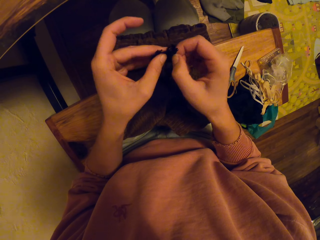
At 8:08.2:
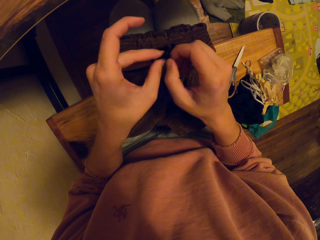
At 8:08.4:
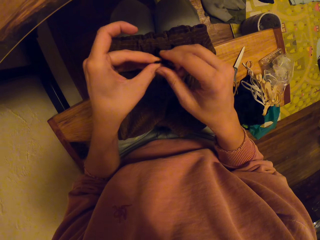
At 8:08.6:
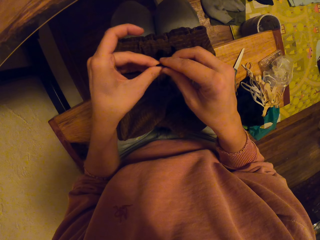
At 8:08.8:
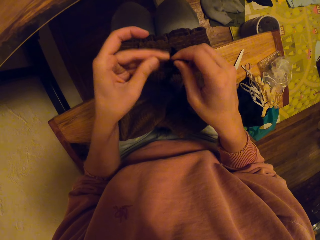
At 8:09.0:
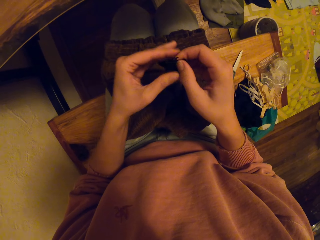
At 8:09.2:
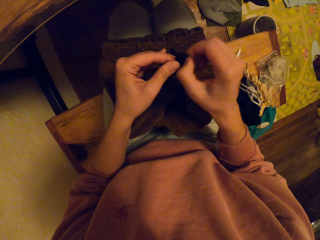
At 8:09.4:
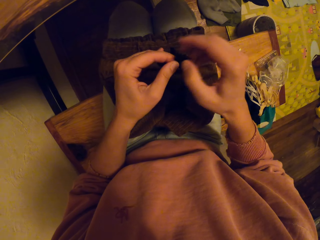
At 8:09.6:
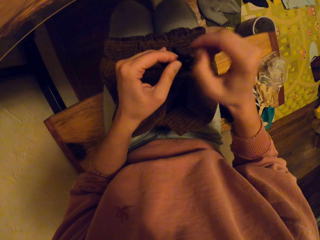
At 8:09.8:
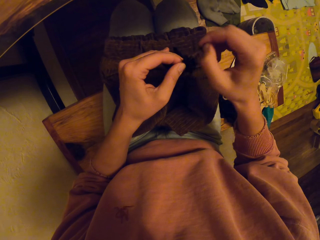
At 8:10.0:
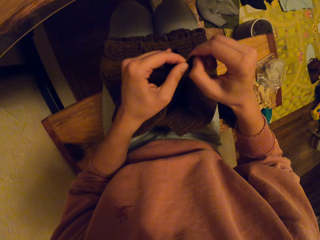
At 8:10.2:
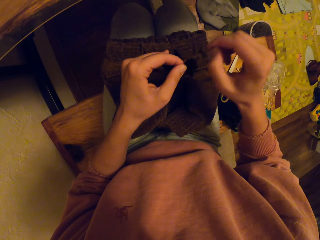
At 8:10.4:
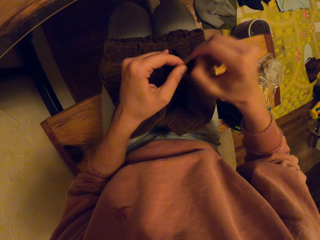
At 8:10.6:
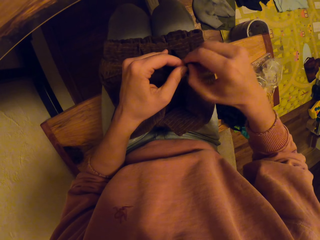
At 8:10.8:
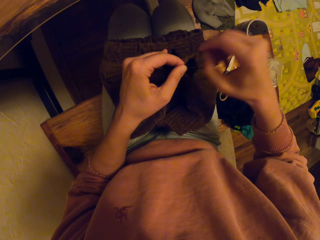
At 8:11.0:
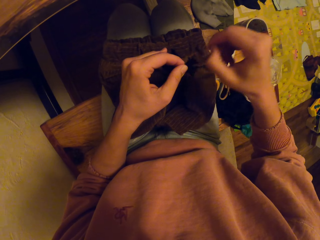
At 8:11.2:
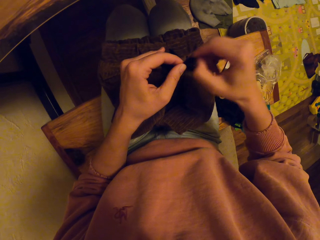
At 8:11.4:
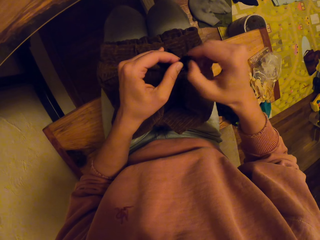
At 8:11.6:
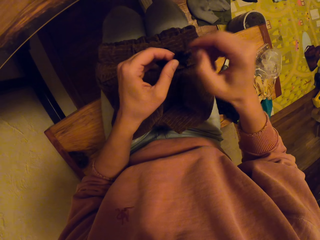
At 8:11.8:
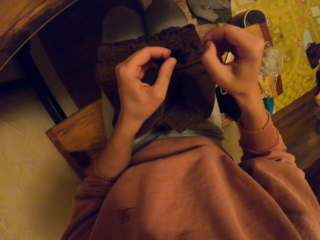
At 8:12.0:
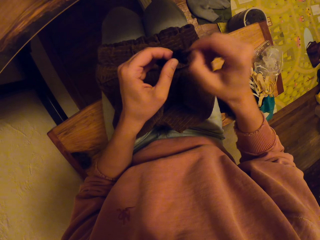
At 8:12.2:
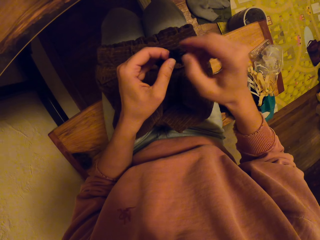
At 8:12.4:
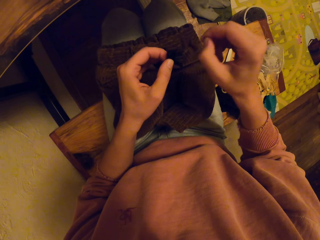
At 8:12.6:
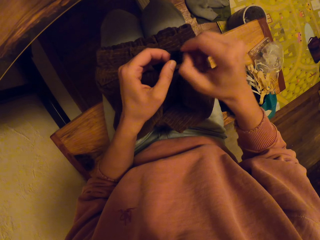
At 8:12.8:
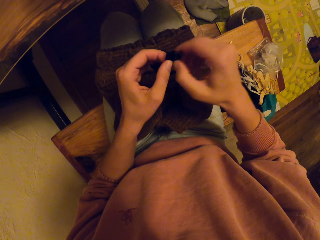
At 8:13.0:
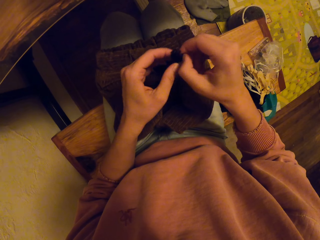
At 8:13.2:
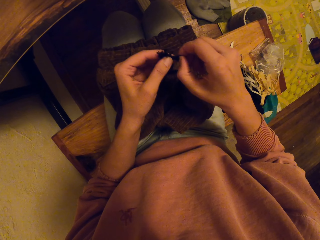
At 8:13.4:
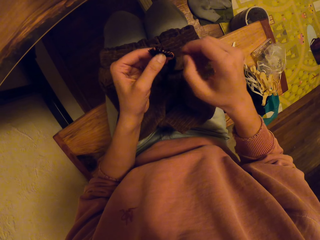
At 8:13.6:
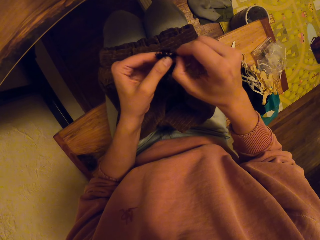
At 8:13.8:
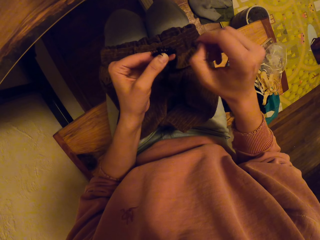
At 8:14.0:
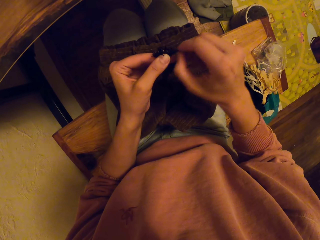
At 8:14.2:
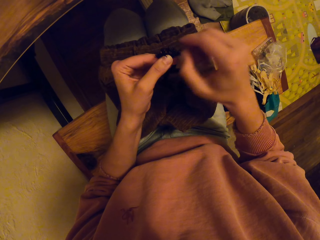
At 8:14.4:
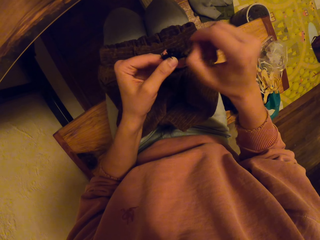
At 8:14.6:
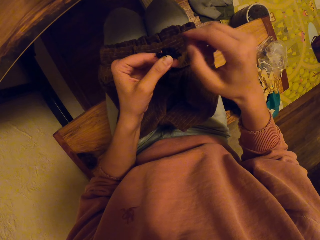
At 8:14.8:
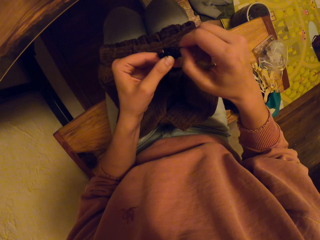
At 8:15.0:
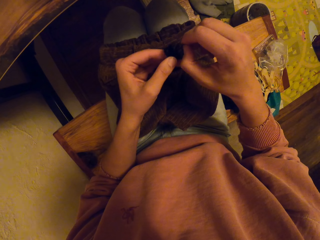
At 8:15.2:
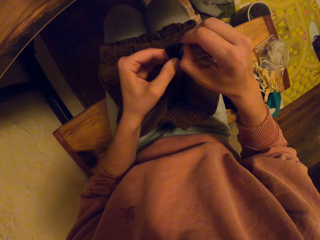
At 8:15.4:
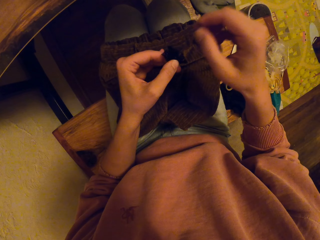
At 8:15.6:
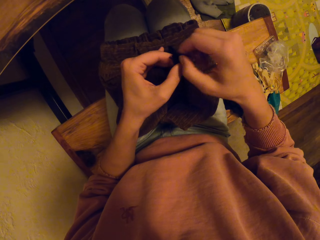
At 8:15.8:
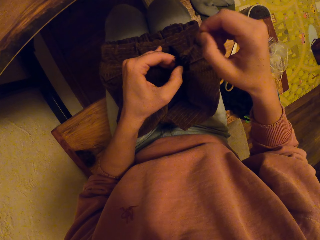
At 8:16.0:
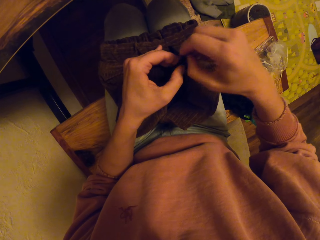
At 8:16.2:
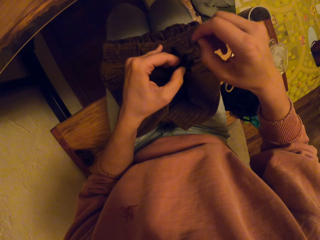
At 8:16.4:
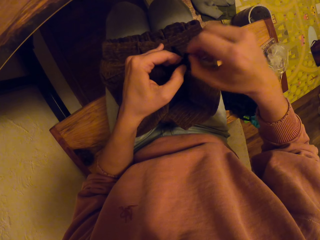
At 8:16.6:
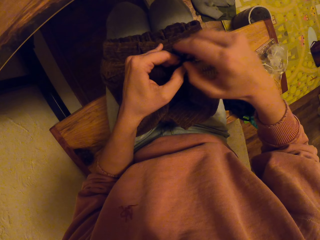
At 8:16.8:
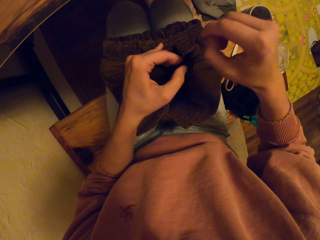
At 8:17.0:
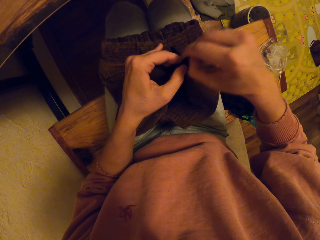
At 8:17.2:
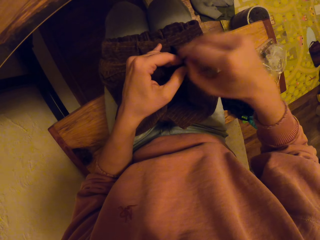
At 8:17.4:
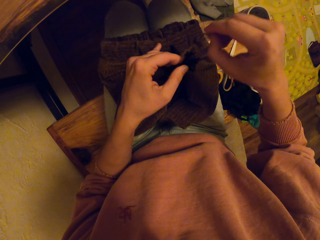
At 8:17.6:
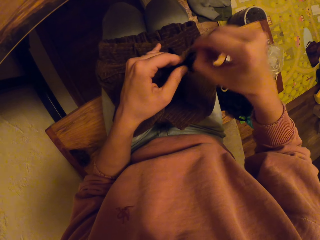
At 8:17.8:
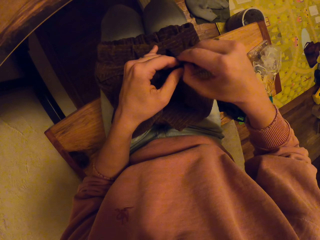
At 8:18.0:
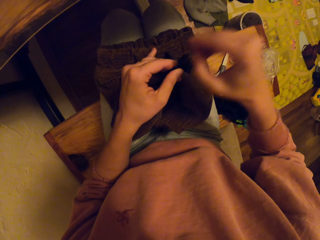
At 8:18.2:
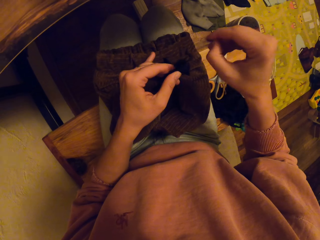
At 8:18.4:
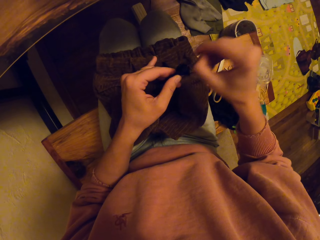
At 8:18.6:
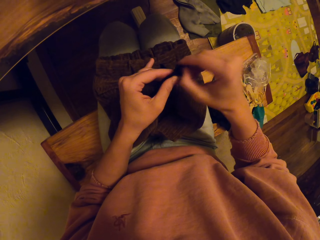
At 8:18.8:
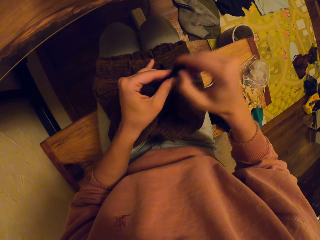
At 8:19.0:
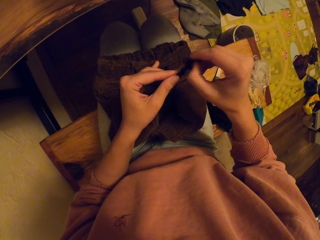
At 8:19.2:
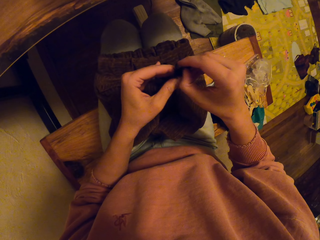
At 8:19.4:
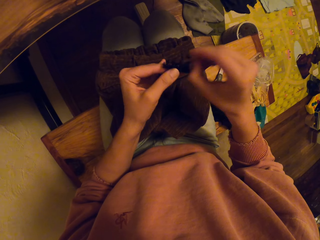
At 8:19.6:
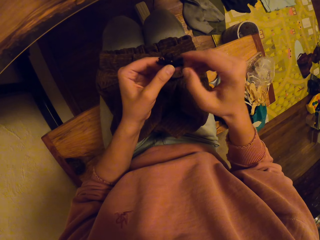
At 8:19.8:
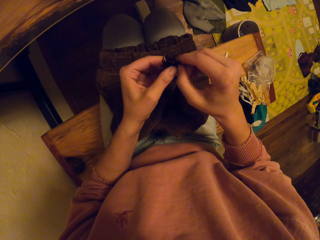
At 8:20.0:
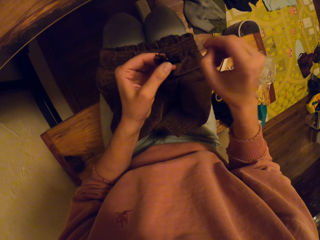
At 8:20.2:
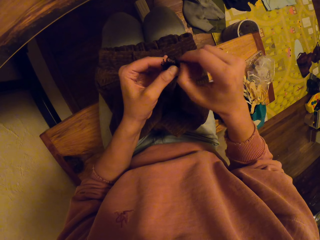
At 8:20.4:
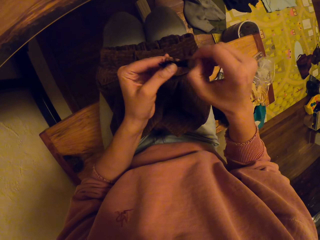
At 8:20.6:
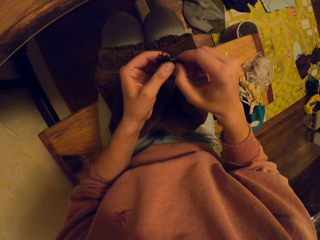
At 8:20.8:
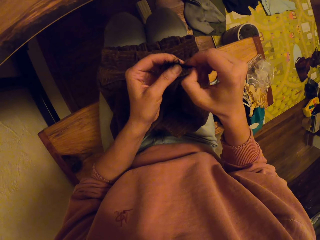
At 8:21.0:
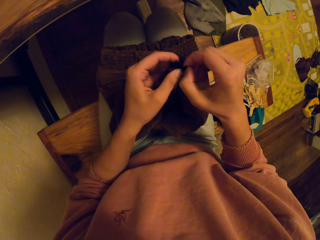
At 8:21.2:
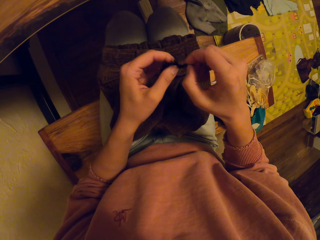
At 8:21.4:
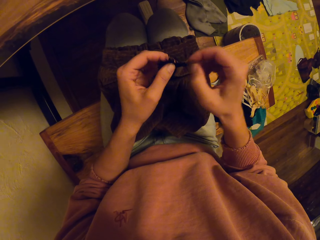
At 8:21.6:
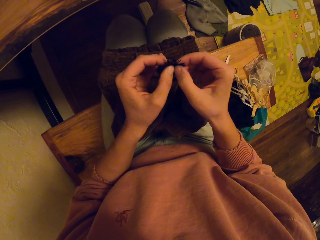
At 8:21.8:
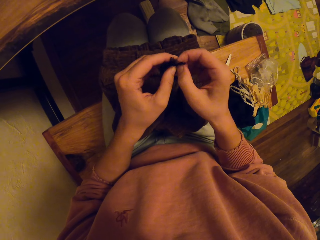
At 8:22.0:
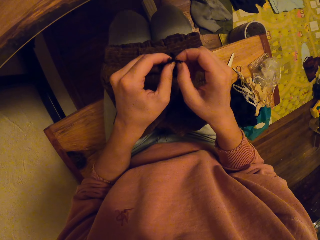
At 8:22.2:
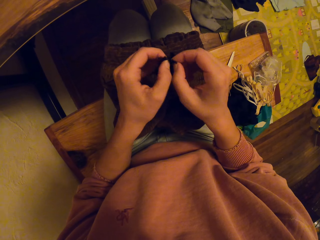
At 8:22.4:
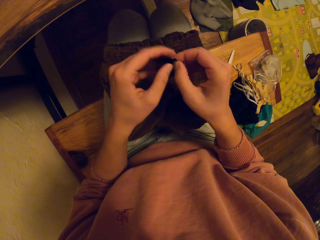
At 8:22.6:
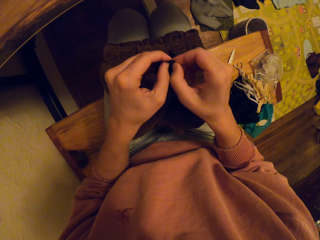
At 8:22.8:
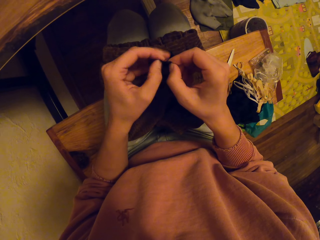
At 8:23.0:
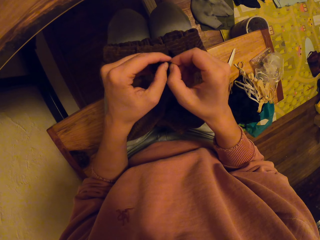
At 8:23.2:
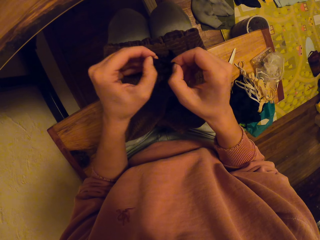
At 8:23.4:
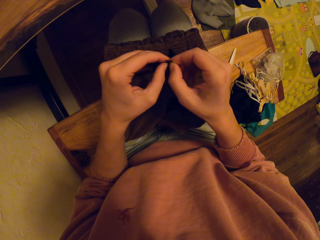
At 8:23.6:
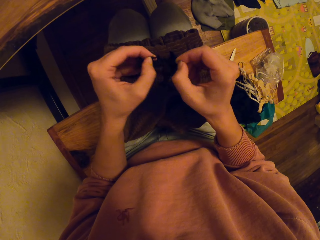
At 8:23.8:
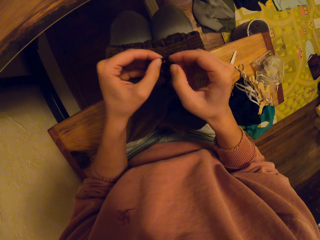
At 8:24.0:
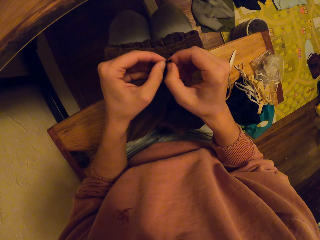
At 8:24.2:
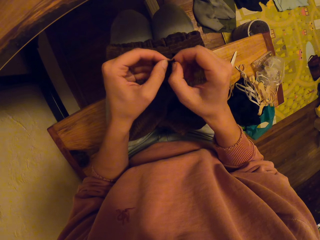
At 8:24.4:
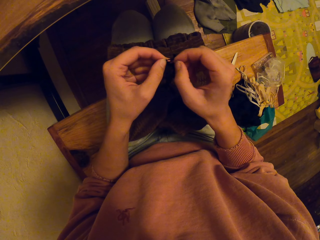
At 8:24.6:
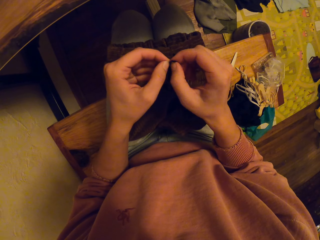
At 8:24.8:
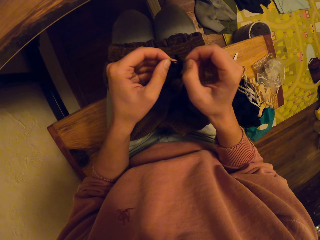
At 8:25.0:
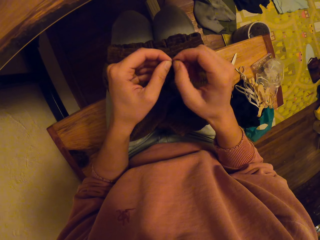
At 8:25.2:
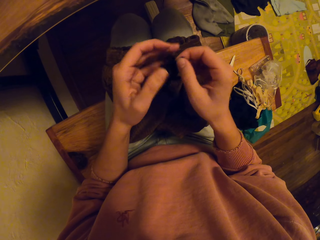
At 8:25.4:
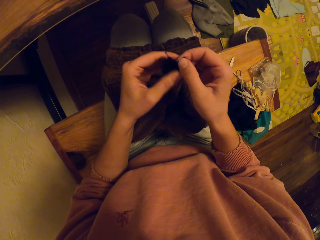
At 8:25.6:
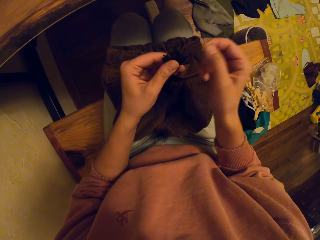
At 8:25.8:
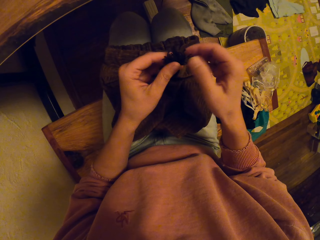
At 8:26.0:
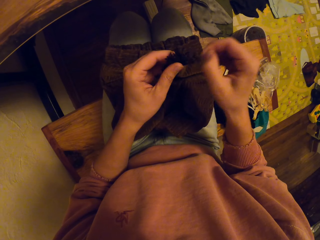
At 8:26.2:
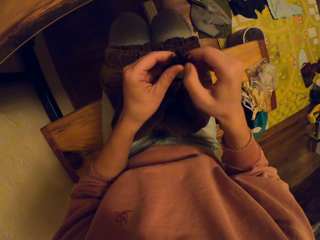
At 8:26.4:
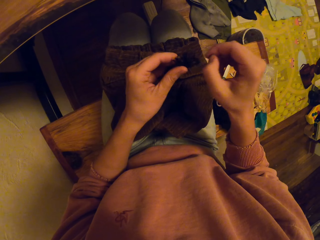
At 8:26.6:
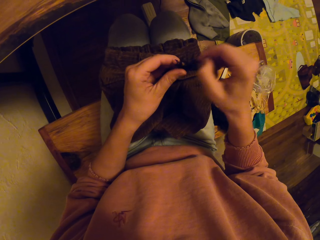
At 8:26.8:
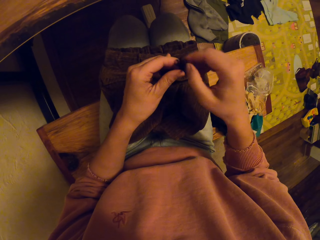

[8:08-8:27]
The camera wearer brushes the string cloth. They break the yarn.
